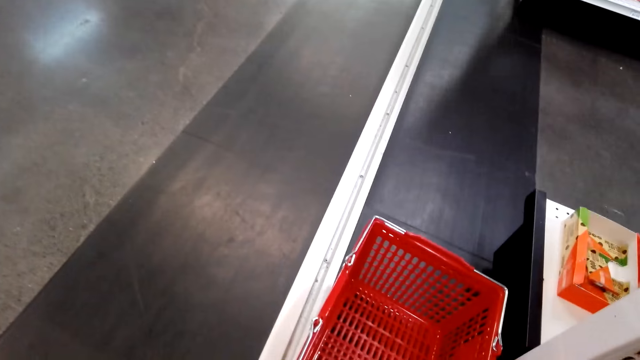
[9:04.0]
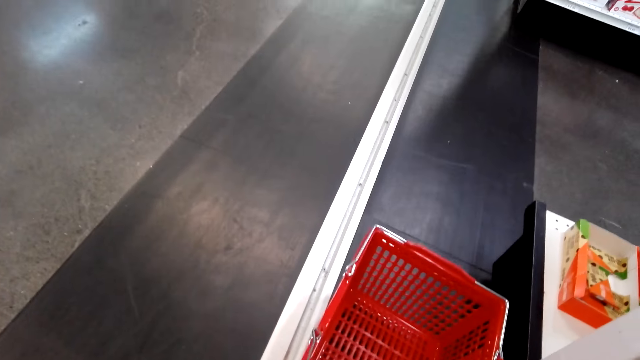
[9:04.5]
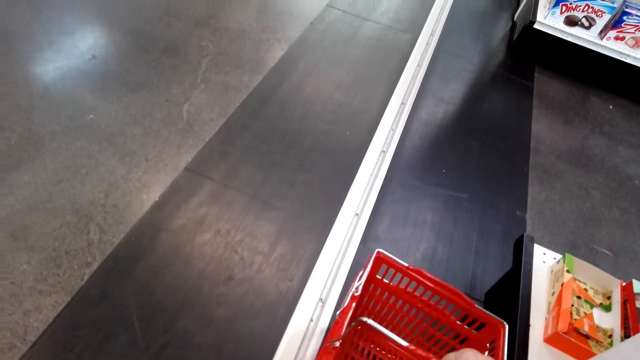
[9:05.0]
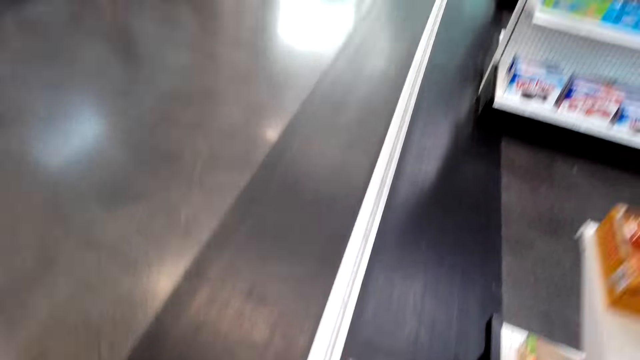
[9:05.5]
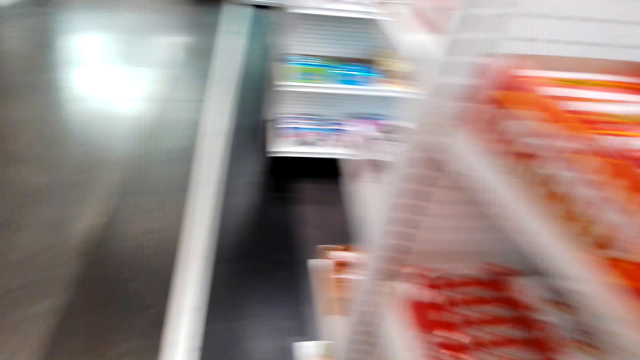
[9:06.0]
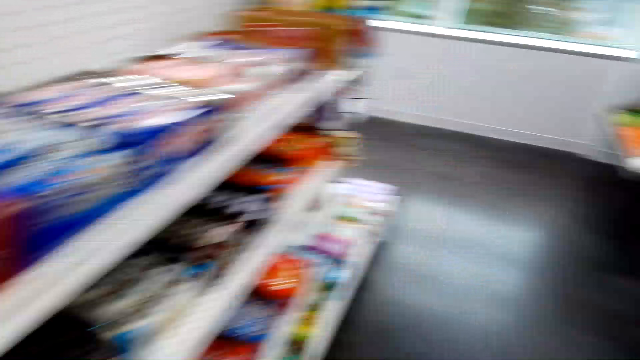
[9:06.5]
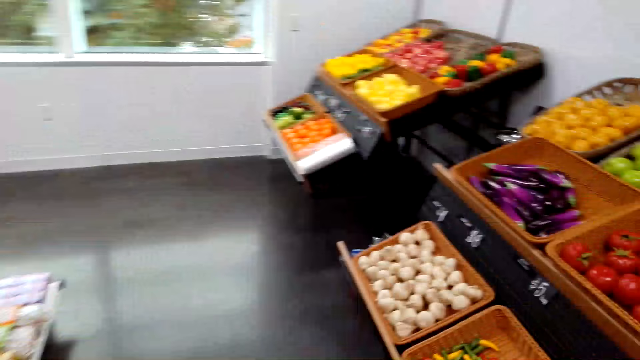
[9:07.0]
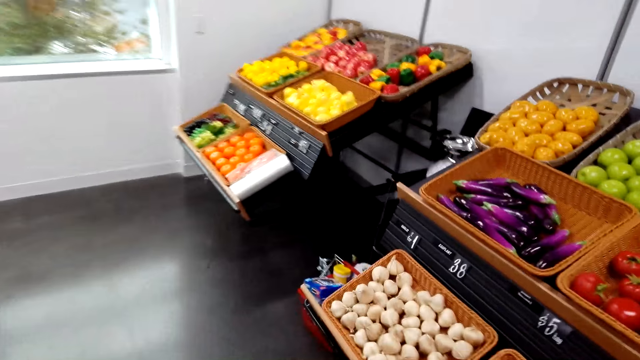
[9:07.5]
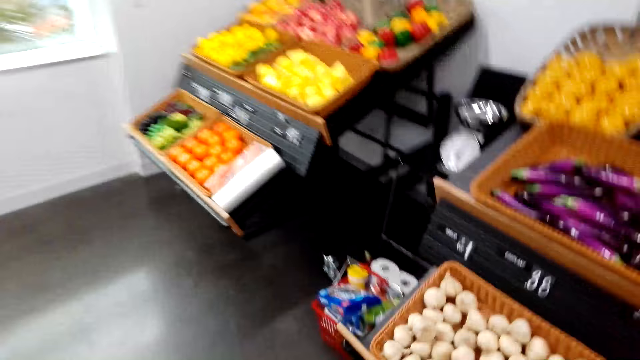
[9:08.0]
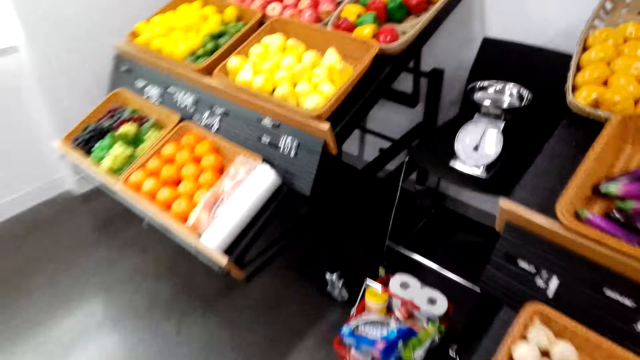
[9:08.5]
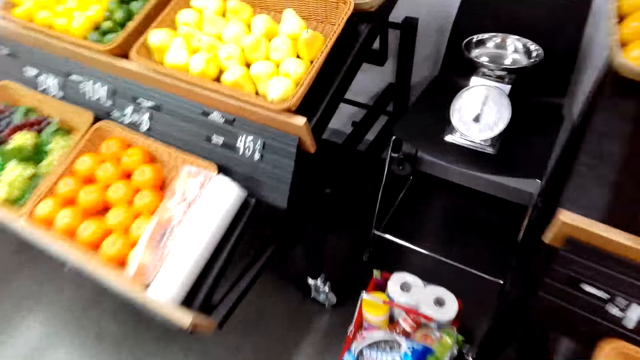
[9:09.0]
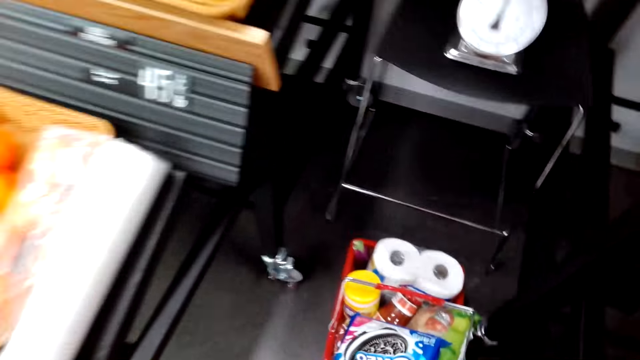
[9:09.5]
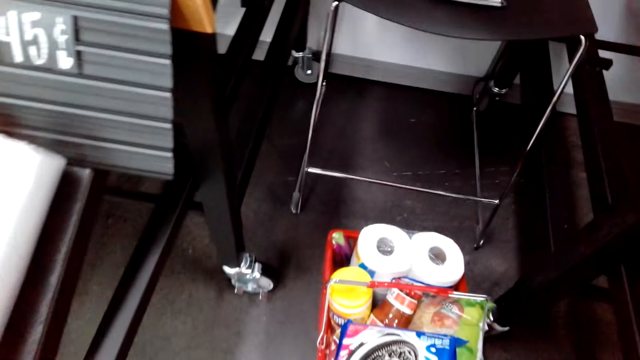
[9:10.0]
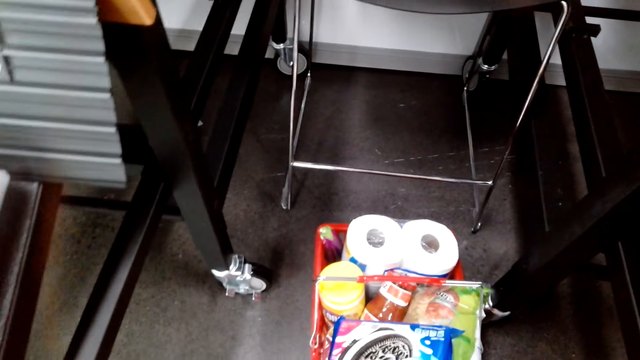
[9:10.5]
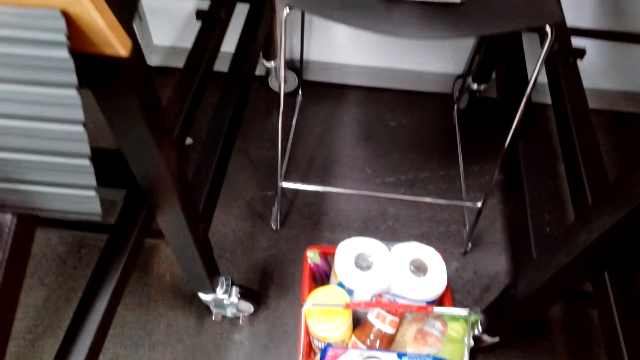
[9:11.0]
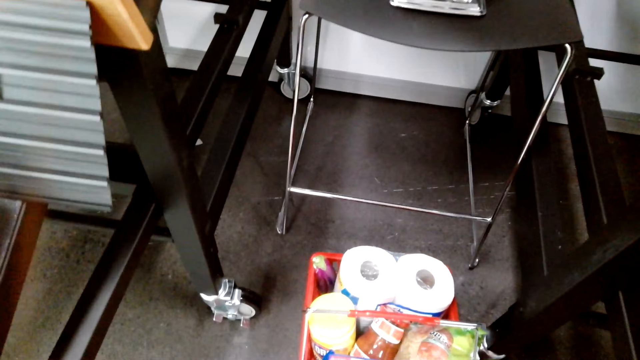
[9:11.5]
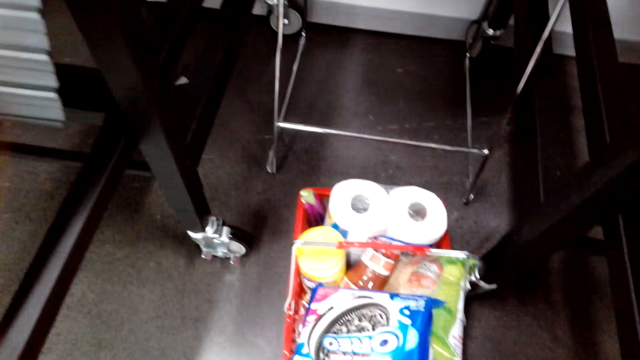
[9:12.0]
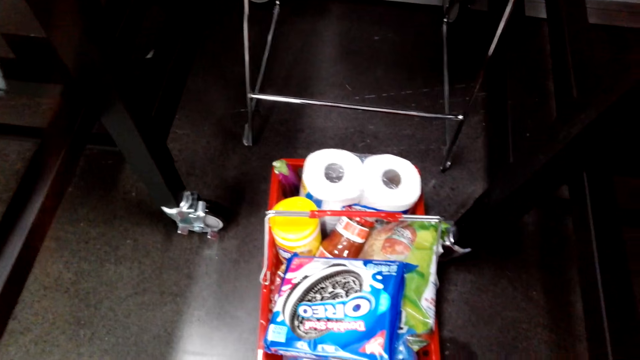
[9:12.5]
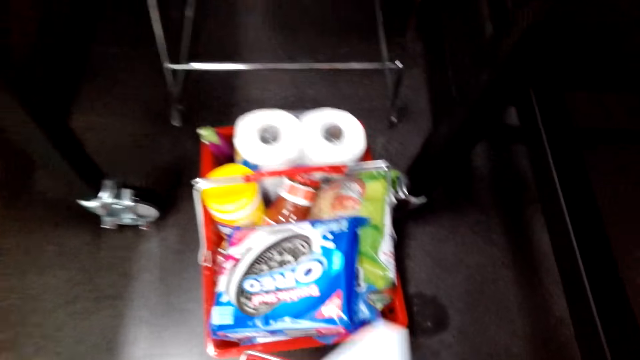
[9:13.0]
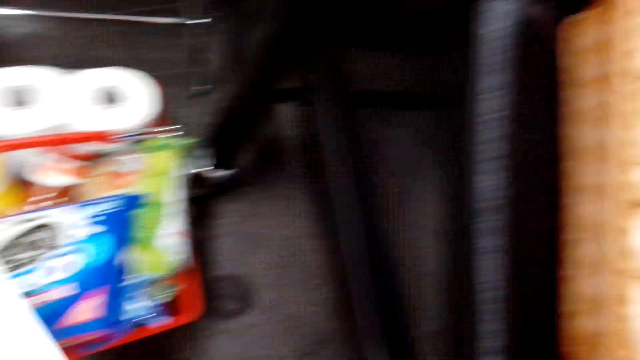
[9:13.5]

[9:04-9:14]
The camera wearer picks up the shopping basket. They turn around. They walk in the supermarket. They do something.

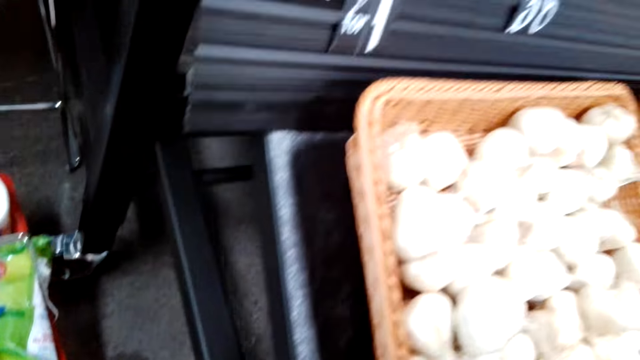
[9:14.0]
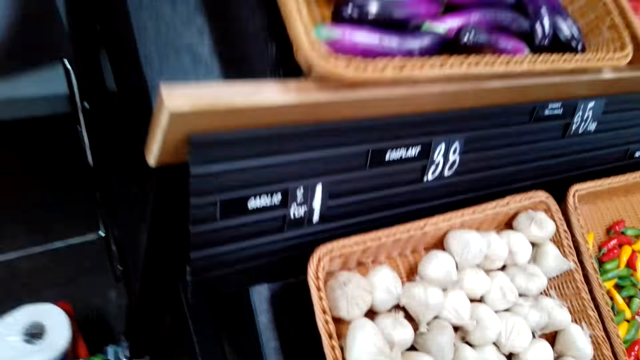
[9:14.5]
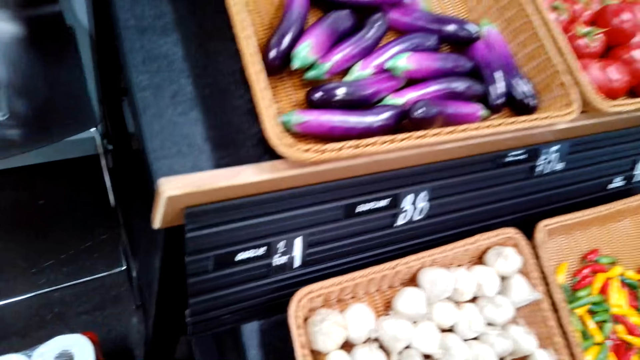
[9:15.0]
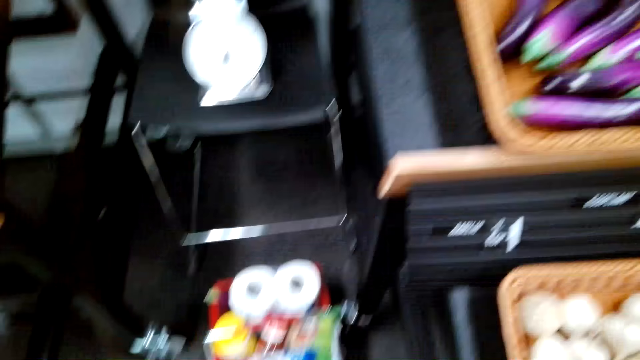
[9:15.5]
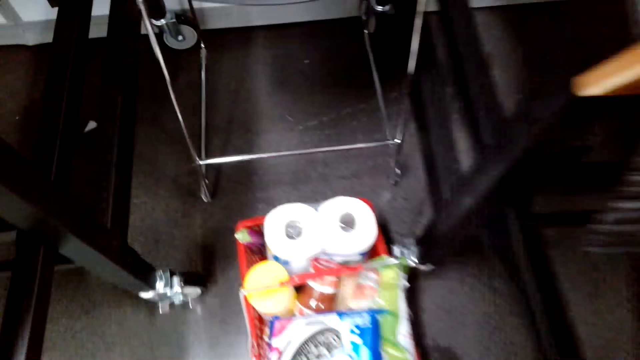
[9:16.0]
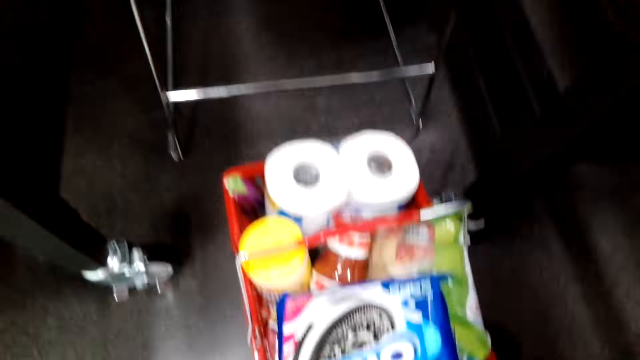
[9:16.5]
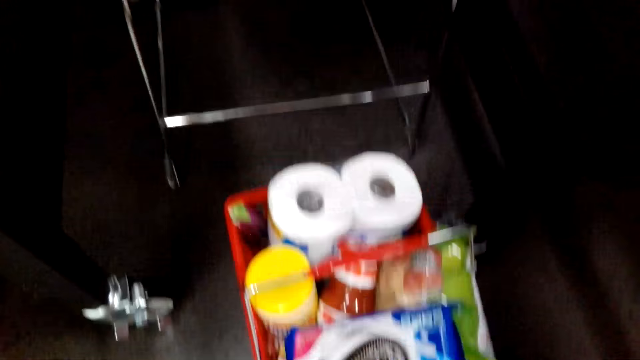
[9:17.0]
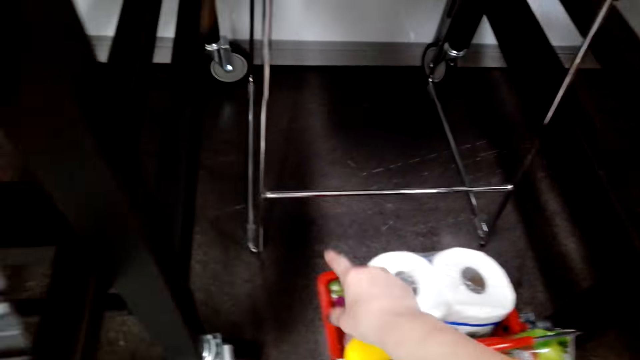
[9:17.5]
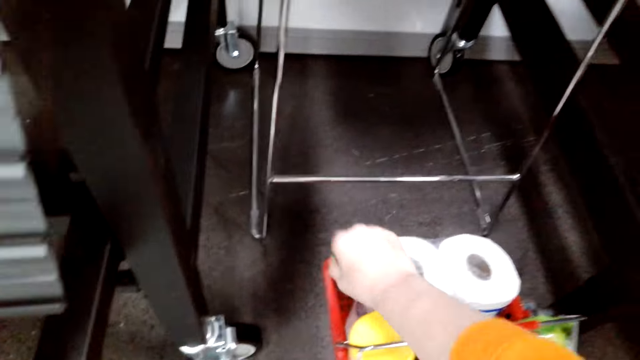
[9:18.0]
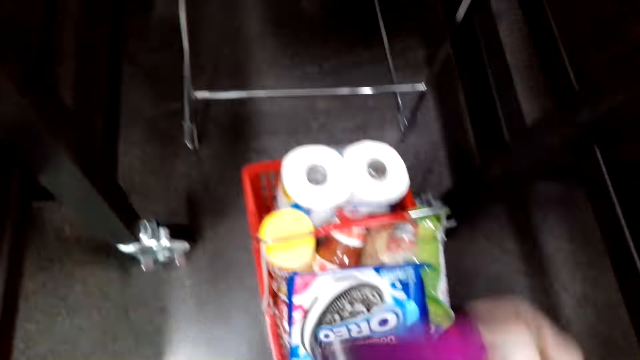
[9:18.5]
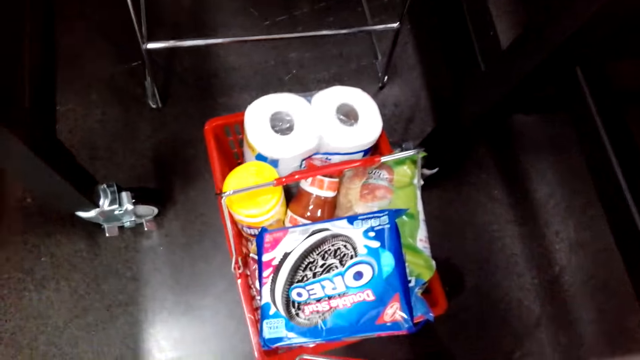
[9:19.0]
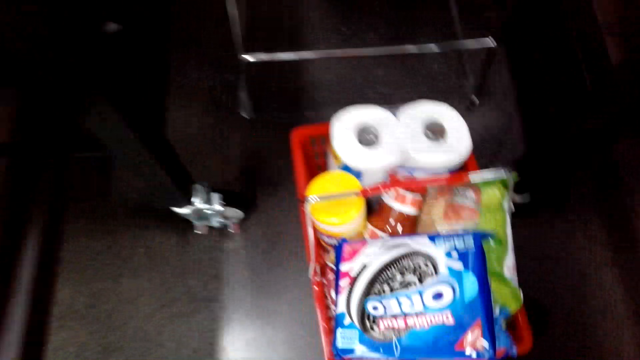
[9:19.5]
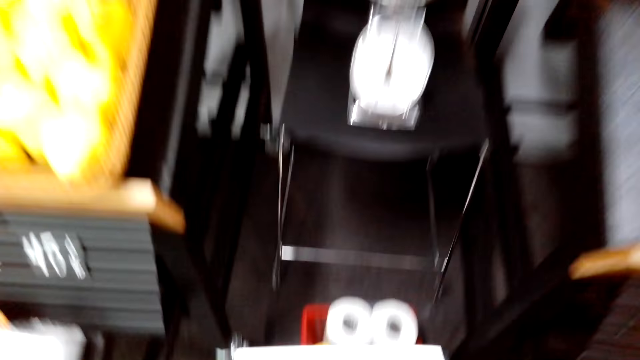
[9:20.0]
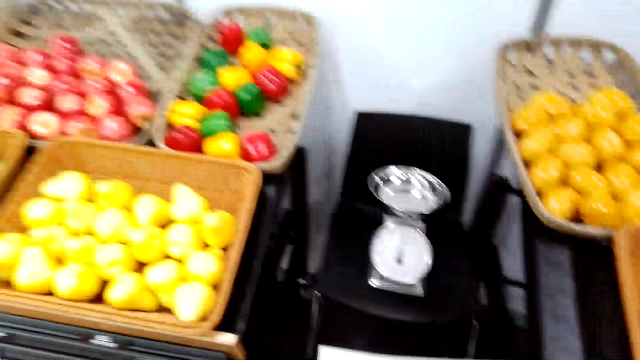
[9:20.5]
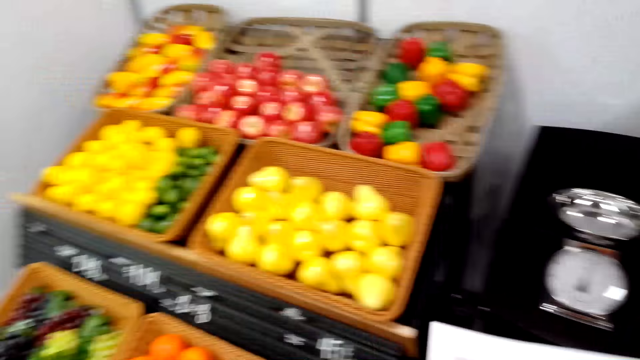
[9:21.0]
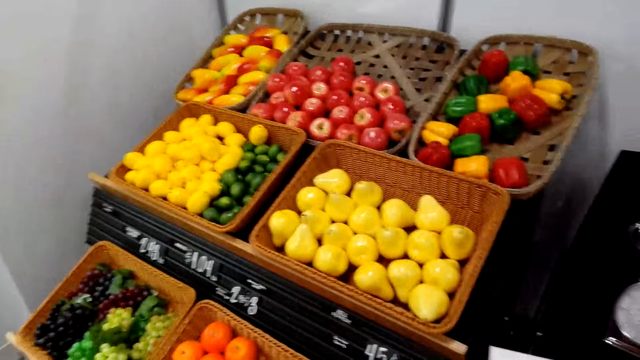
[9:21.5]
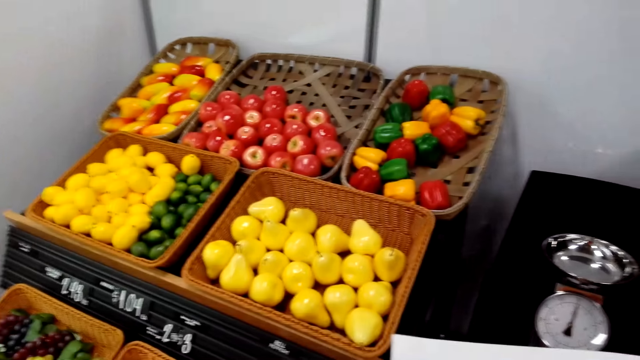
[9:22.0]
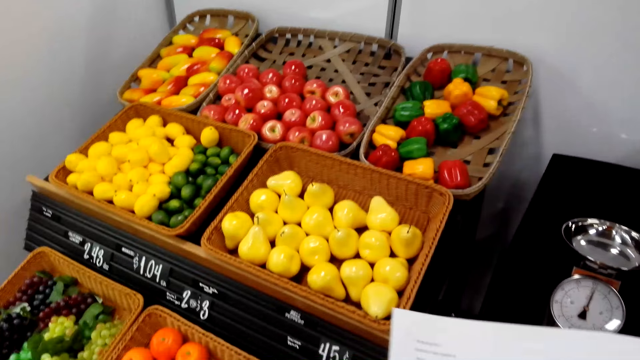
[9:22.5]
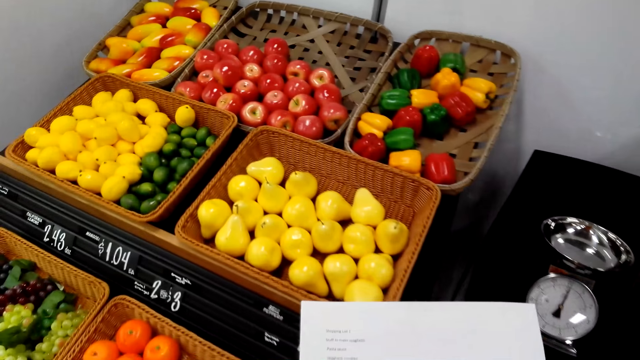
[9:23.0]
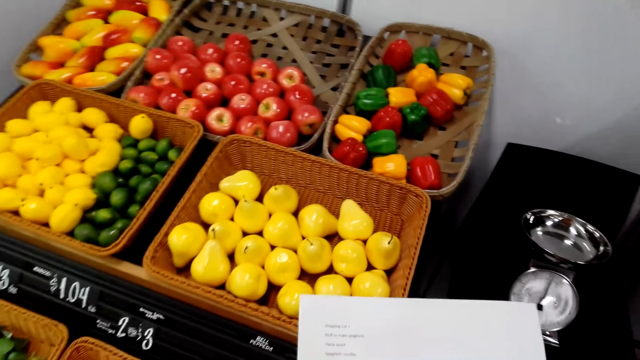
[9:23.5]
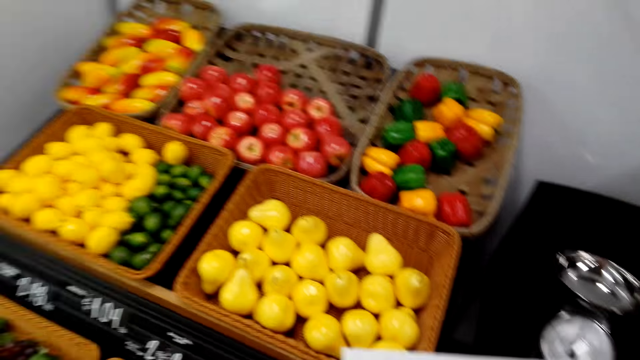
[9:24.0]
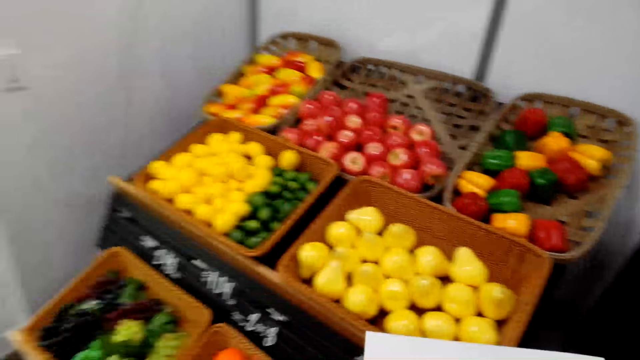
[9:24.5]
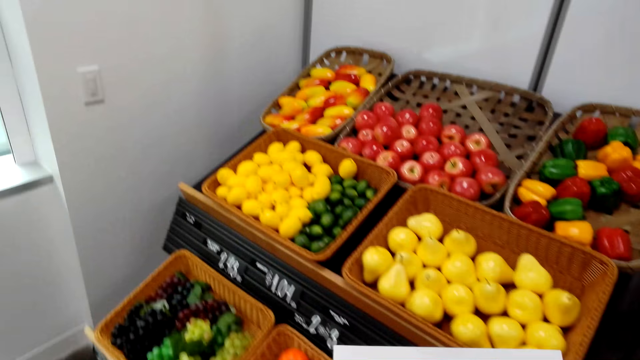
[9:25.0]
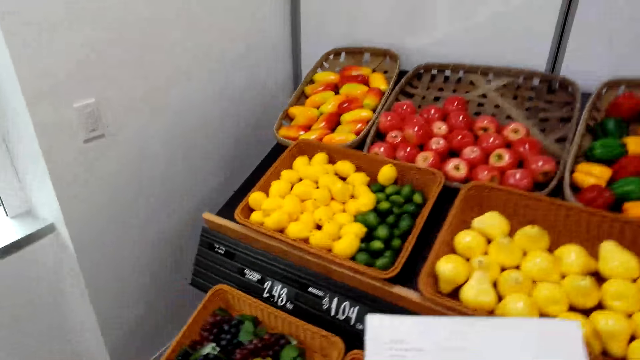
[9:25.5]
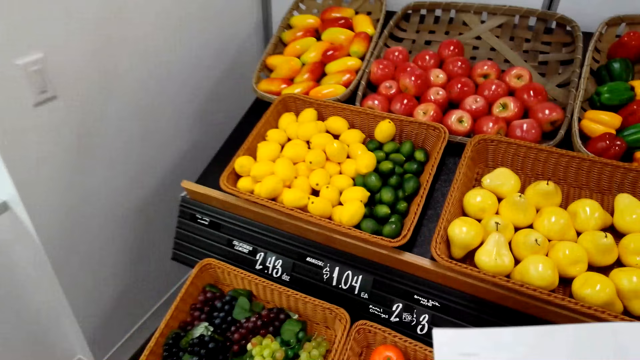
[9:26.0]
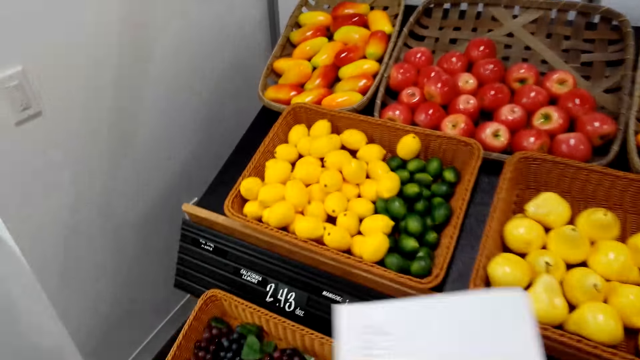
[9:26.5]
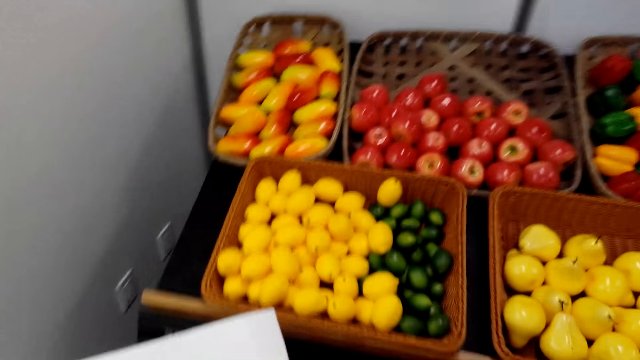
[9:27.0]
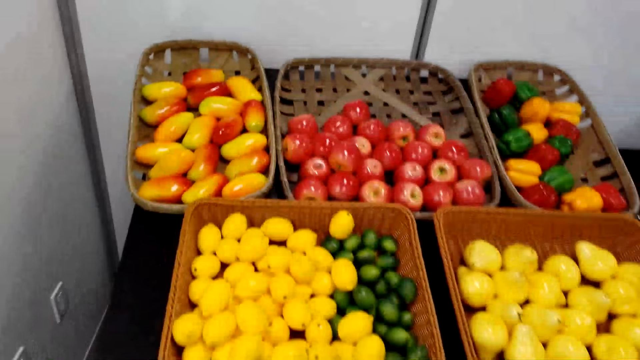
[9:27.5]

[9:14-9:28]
The camera wearer takes an eggplant in the shopping basket. They look around. They read the shopping list paper. They look around.
